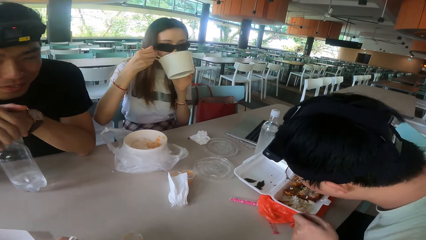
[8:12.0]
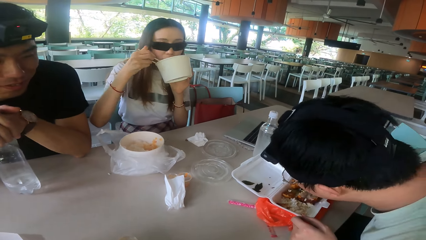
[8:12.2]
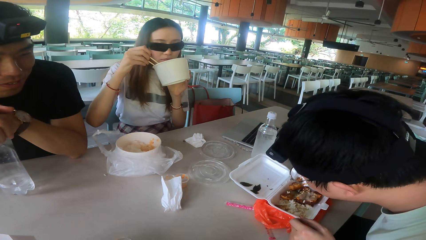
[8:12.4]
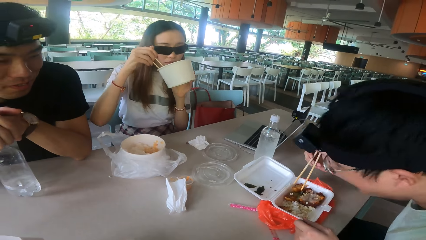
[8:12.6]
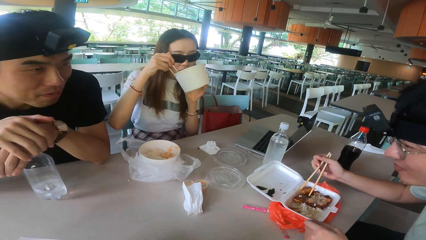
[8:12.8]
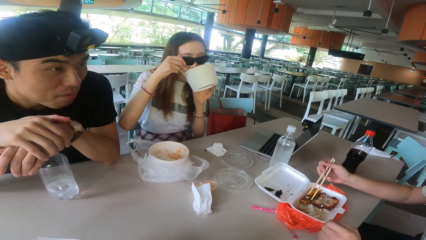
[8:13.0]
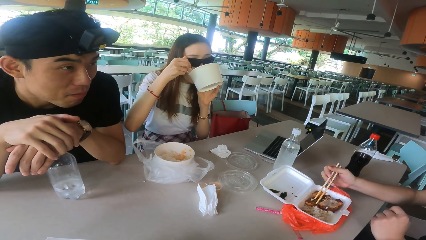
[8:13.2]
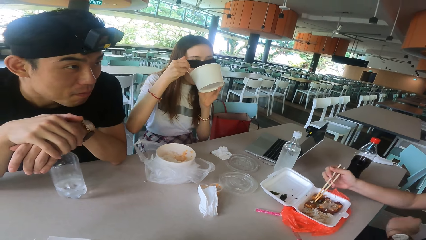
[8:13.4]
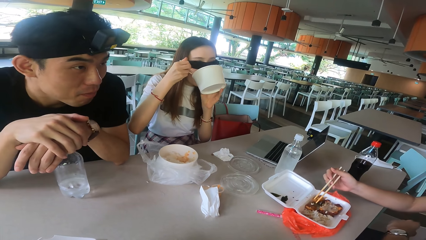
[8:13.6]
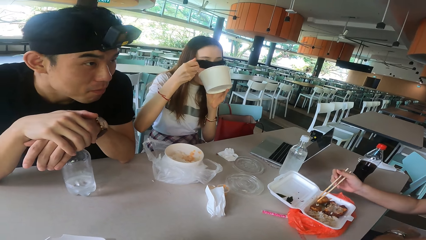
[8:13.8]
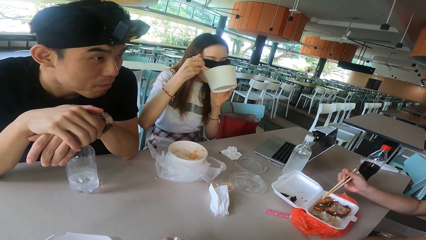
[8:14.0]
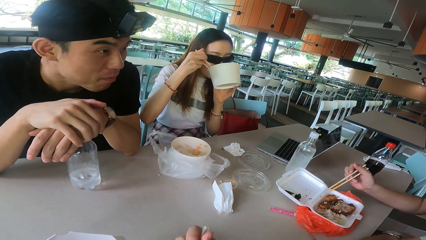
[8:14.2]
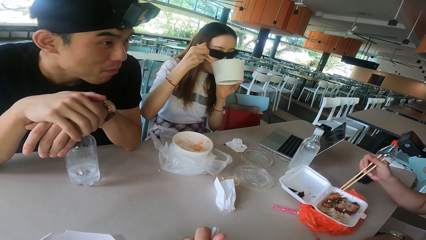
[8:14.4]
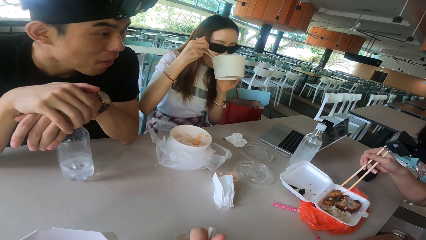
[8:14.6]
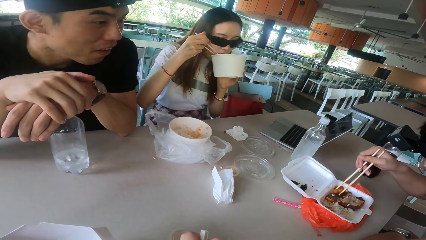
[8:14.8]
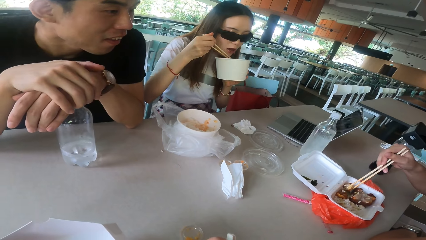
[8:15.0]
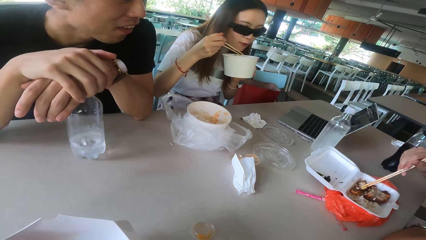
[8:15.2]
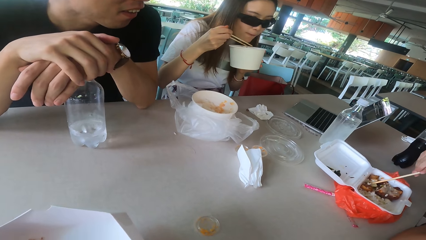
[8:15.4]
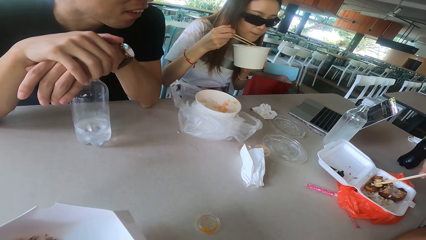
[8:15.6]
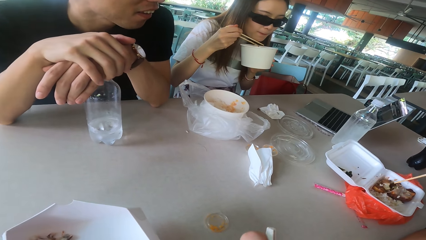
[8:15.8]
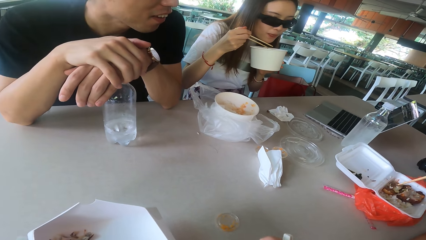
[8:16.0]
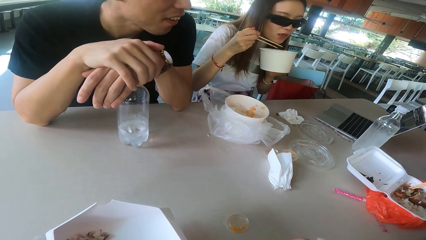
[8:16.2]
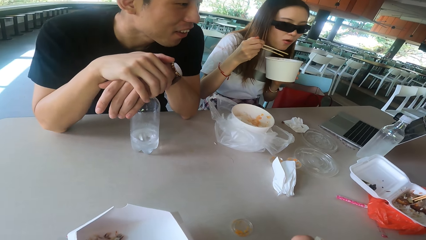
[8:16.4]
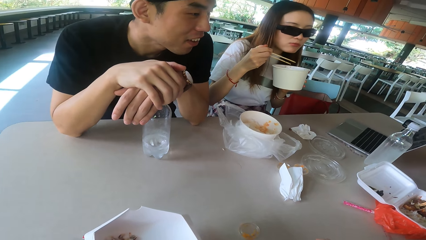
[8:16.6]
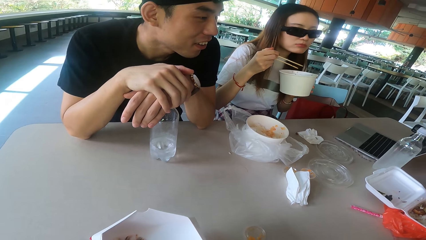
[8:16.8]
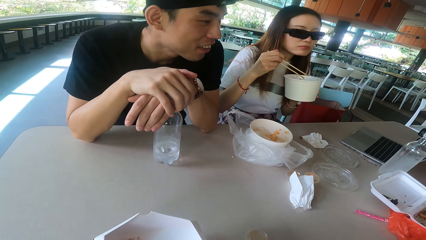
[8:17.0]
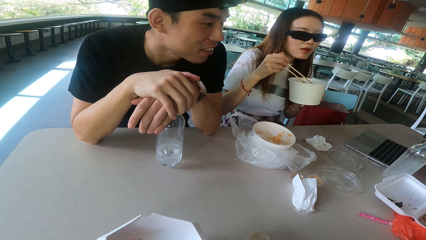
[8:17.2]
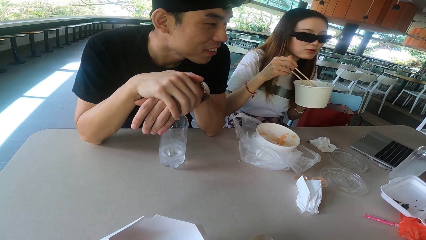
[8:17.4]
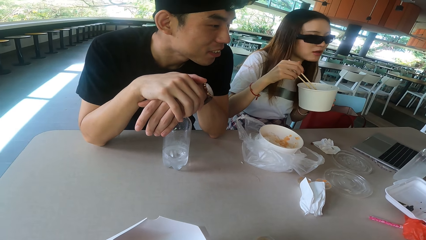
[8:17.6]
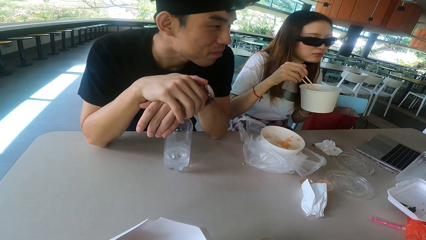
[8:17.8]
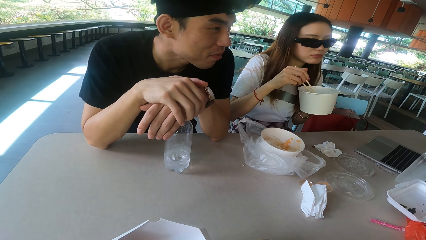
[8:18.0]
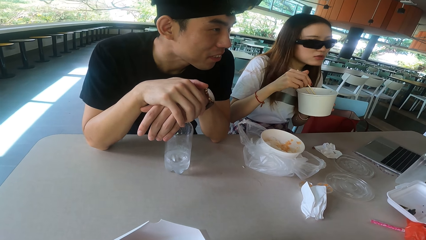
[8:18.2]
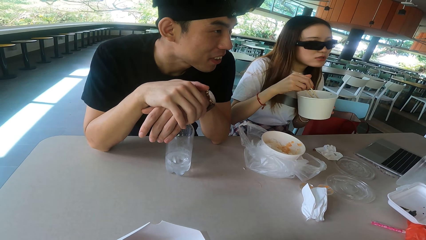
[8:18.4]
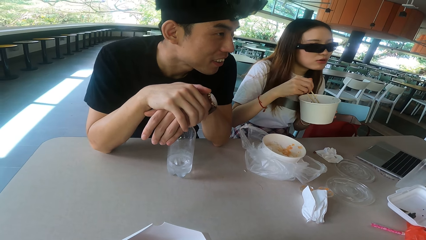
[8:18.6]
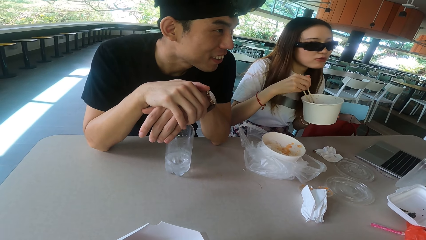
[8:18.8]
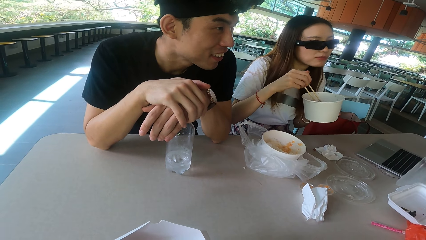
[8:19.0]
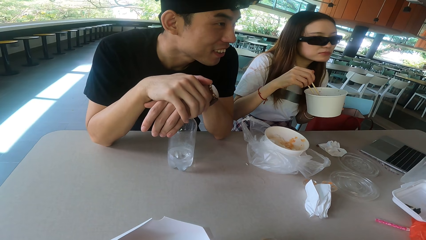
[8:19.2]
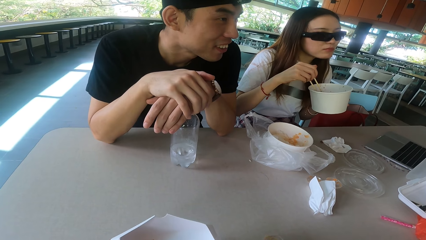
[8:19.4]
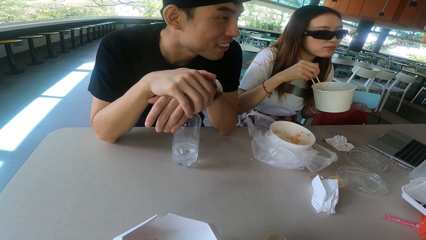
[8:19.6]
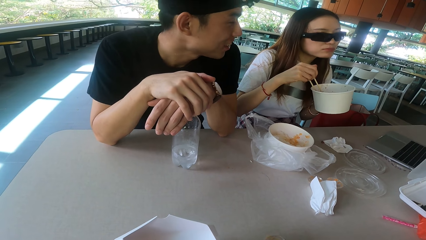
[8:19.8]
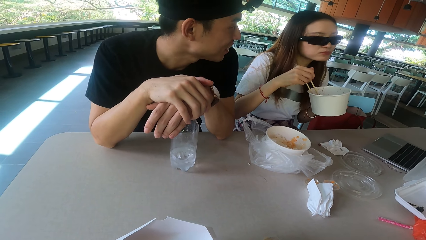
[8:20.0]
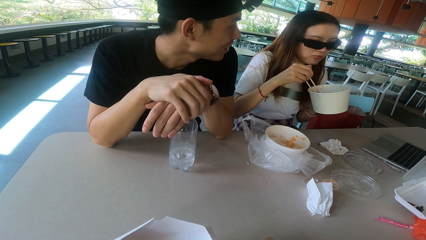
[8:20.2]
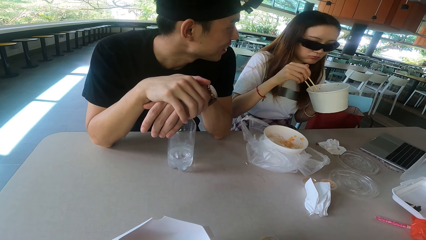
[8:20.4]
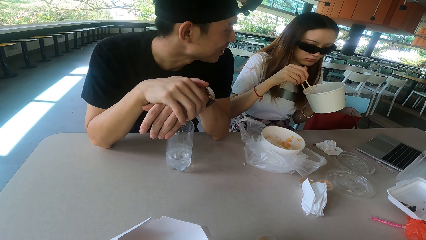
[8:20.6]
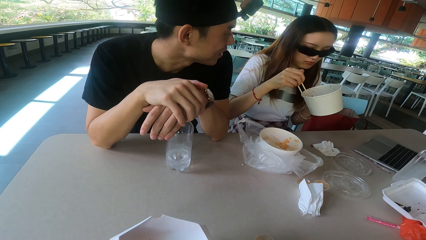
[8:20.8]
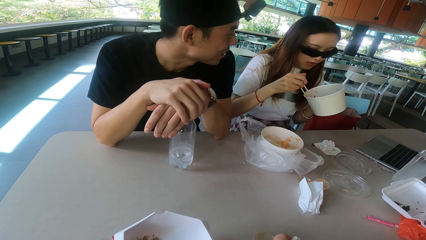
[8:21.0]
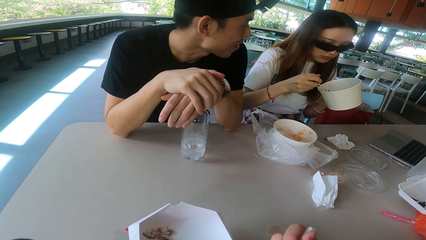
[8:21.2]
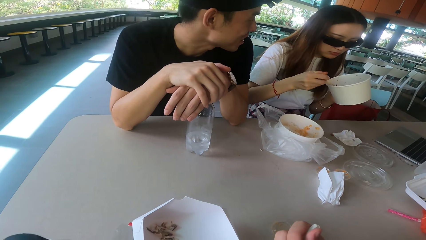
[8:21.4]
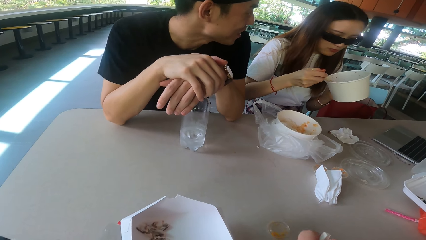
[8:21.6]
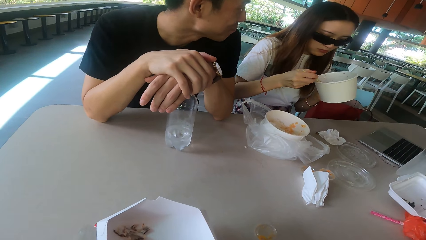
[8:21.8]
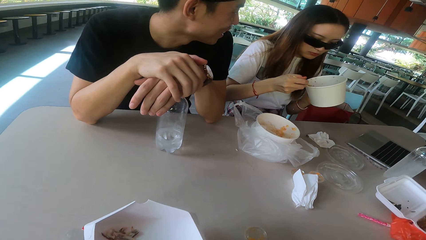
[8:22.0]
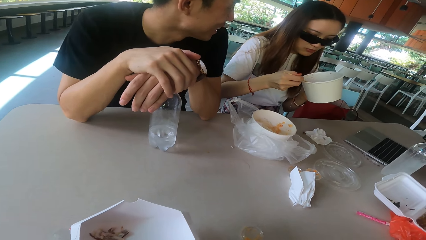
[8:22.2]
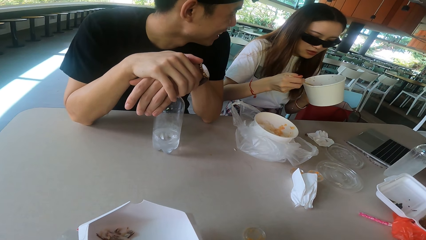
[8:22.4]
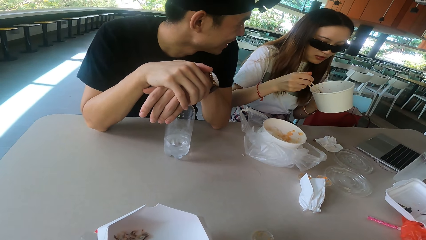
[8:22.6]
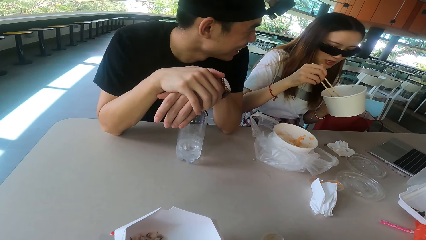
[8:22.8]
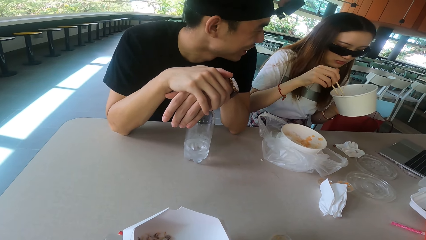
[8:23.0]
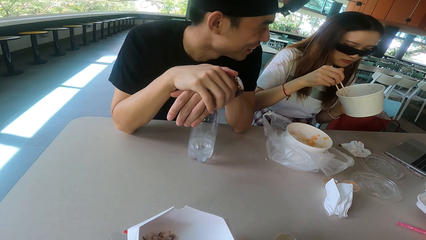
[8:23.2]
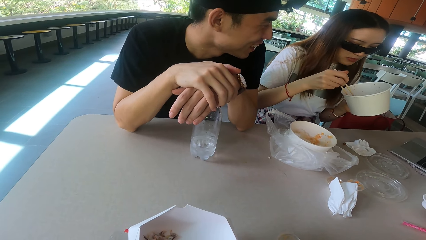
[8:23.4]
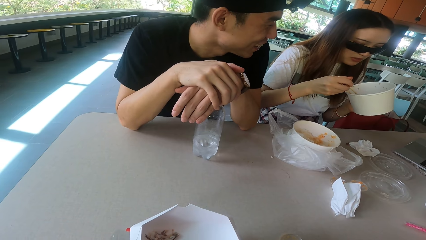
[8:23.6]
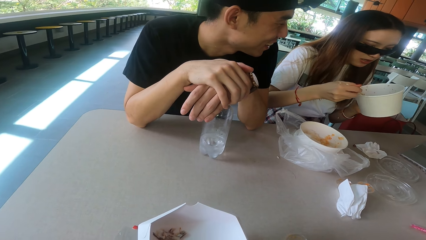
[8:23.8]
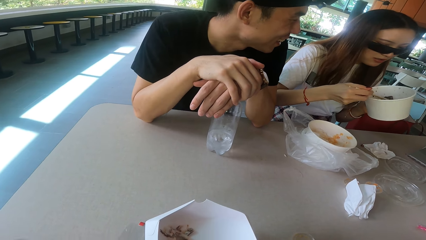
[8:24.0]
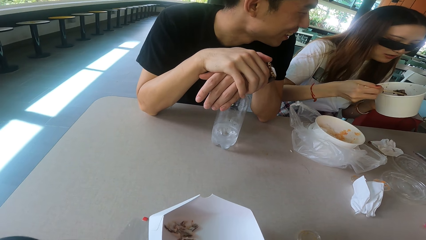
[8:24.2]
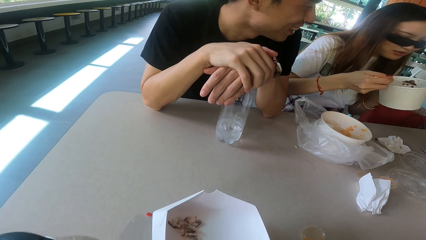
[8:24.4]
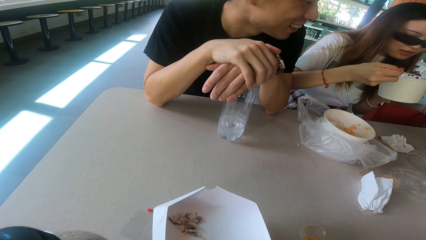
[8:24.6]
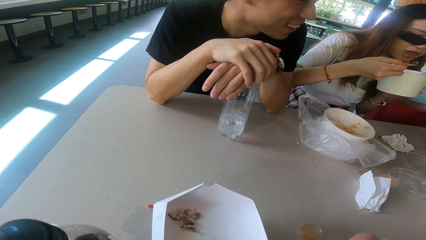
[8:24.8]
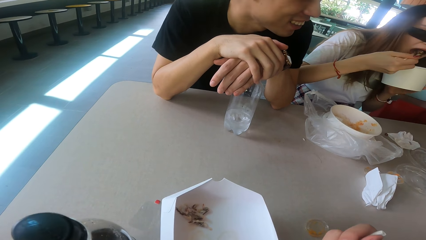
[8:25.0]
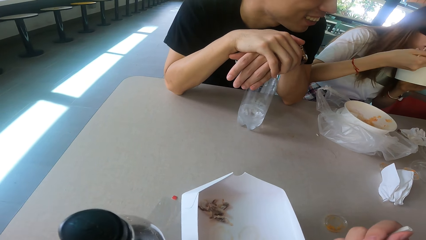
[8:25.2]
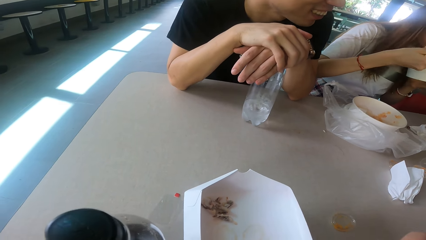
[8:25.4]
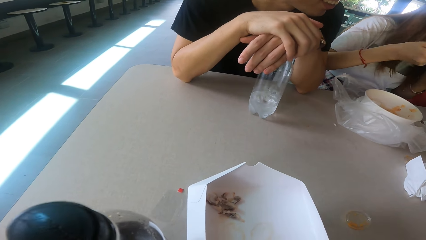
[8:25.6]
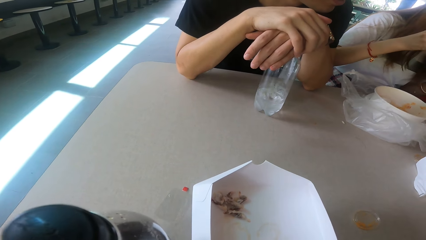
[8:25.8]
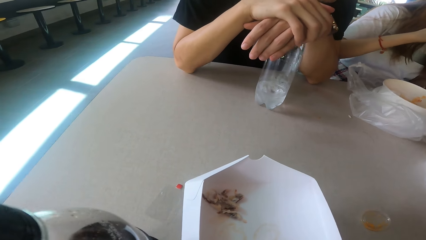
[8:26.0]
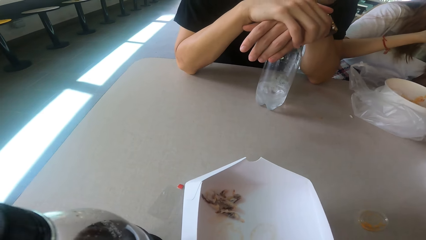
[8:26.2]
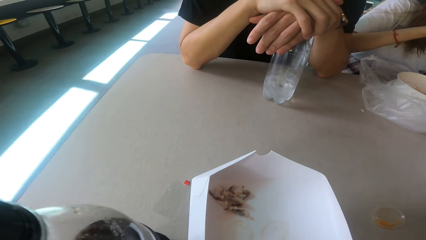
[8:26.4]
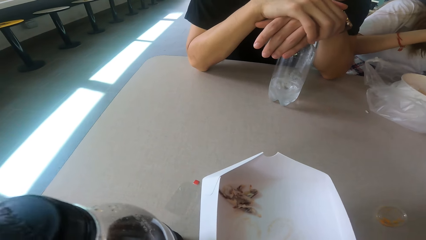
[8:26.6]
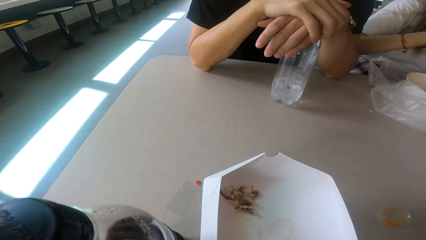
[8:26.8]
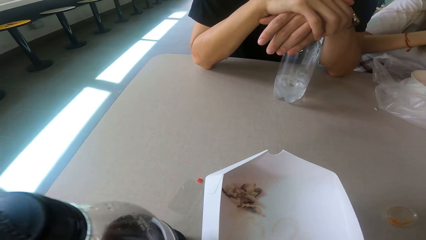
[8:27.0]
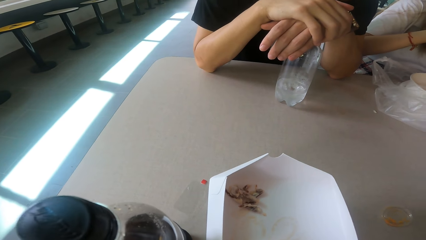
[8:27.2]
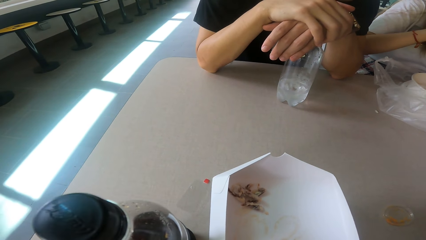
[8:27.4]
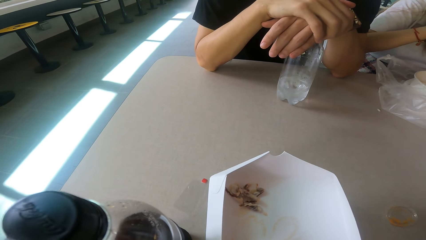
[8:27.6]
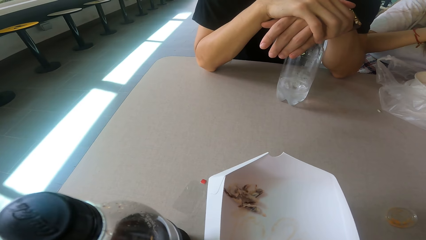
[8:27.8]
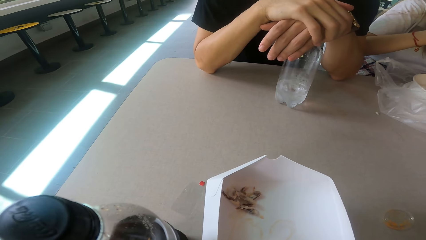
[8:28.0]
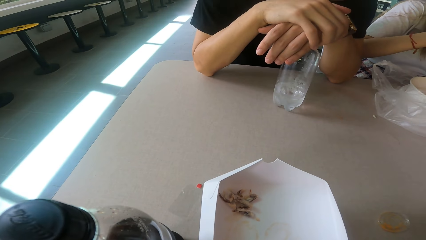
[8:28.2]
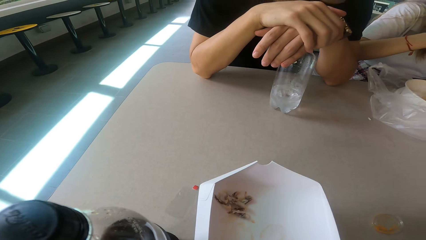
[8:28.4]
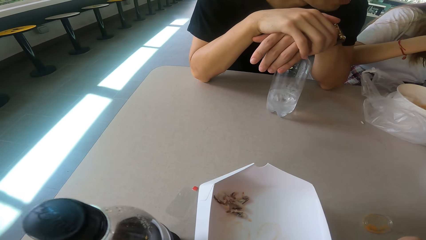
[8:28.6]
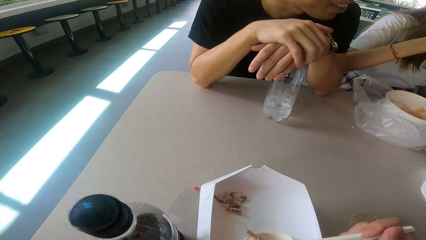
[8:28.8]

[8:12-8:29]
A woman drinks the soup. A man picks up the meat. The woman talks. Another man talks. The woman eats the food.
